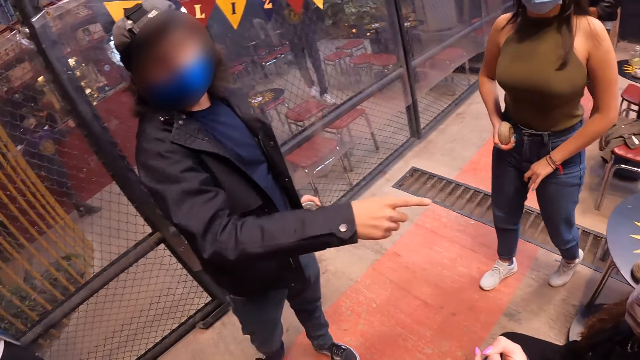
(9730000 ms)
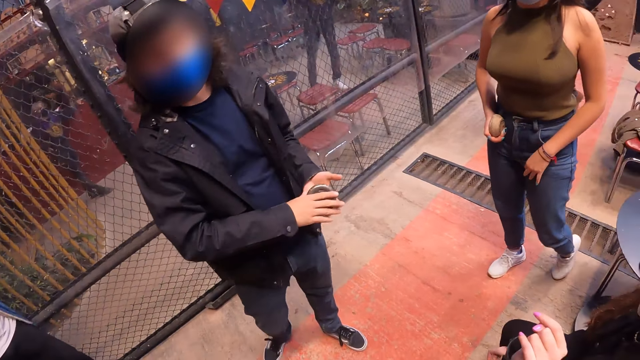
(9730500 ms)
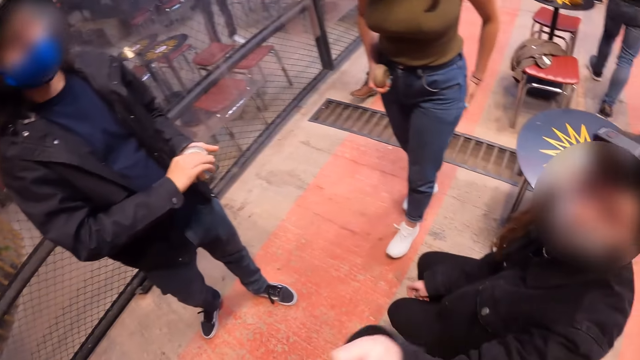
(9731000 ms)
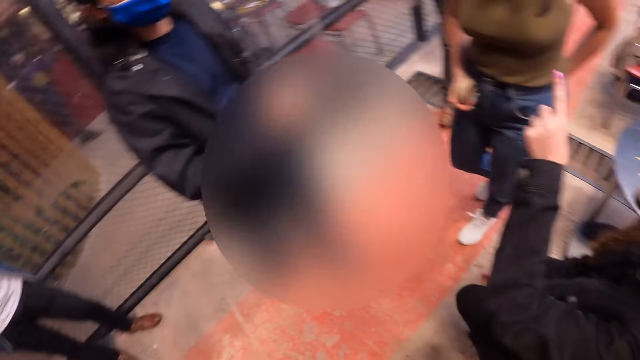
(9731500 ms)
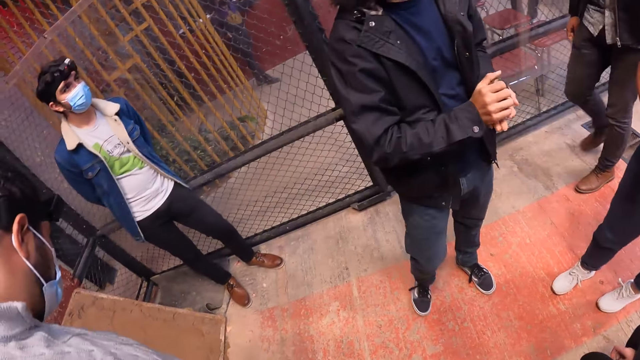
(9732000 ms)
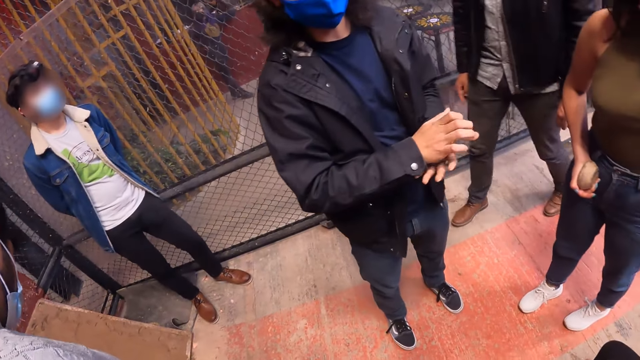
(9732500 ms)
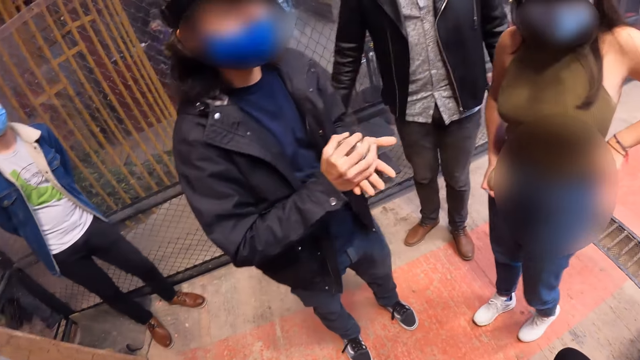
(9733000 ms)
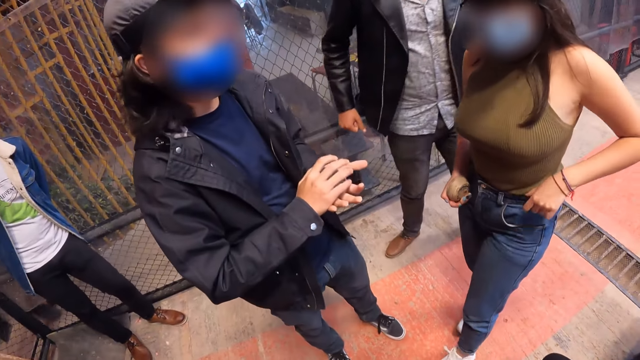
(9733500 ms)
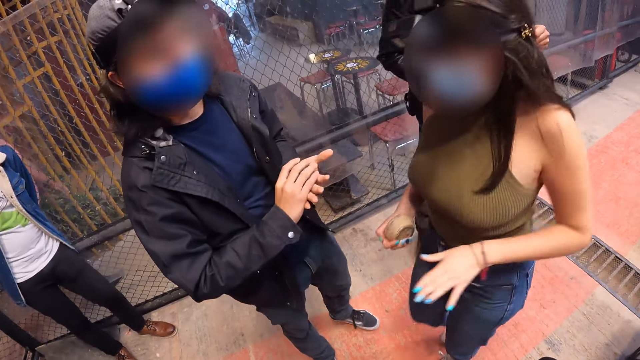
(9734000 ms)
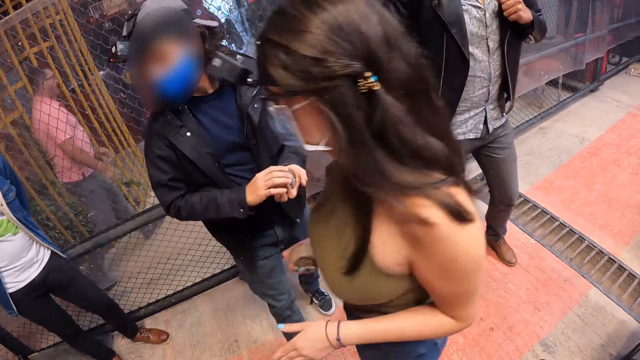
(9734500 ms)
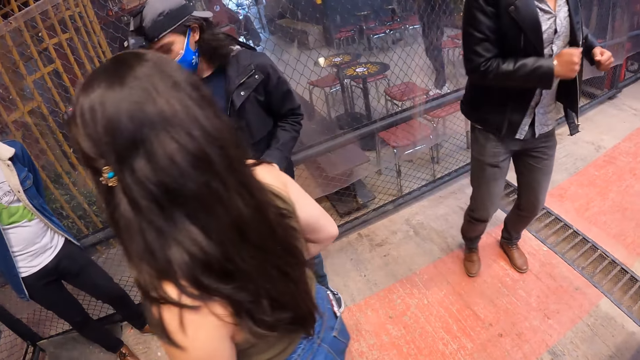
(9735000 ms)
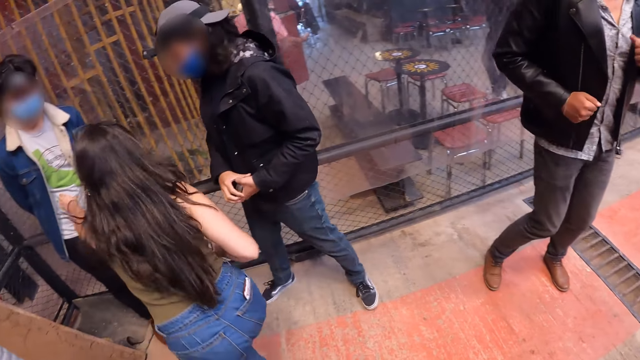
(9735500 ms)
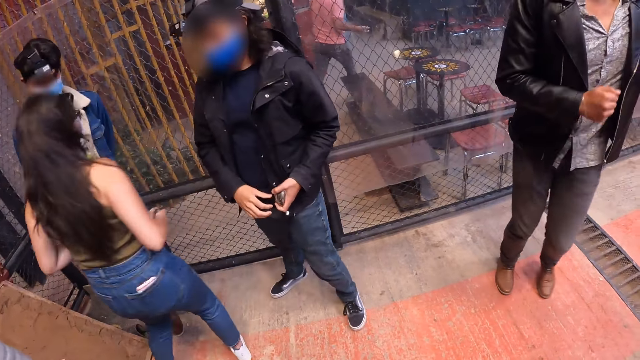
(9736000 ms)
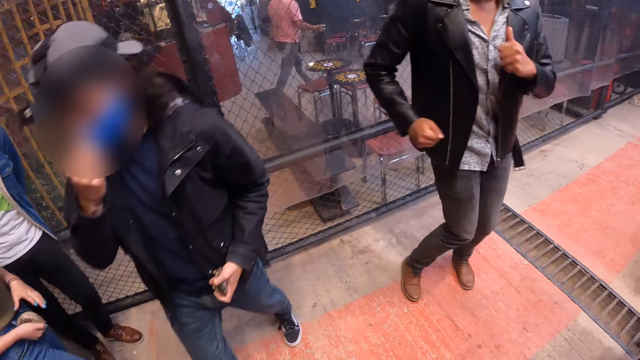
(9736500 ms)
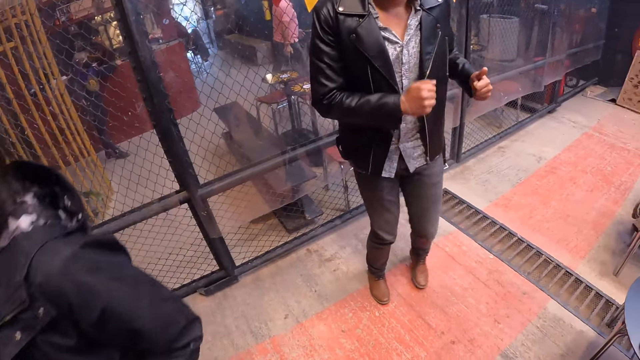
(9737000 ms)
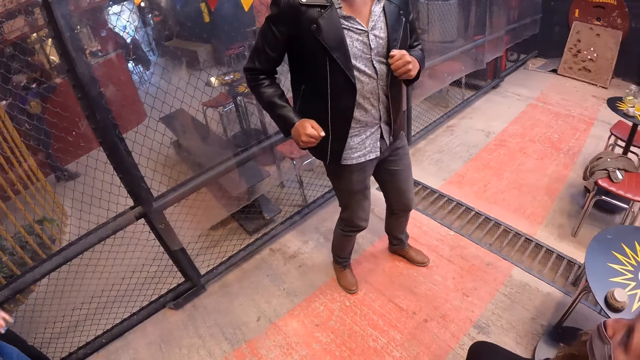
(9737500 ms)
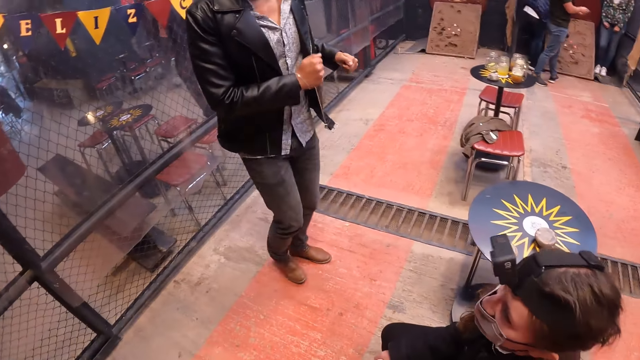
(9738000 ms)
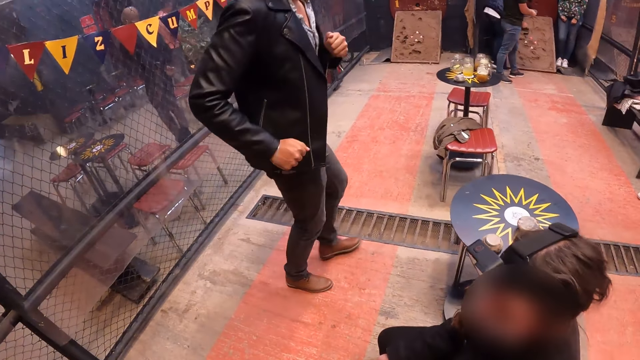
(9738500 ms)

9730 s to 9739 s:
The camera wearer interacts with the people around her. A woman converses with a man.

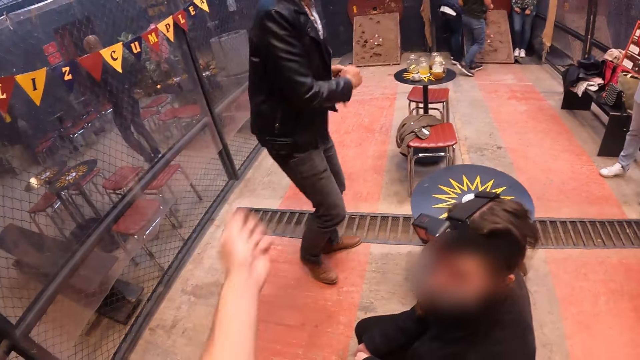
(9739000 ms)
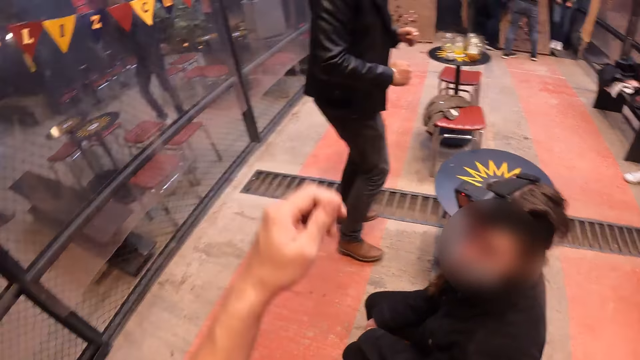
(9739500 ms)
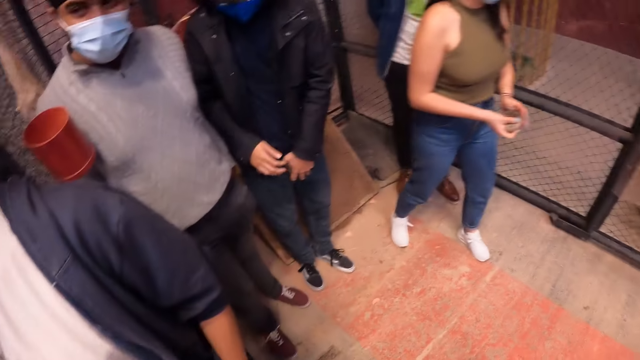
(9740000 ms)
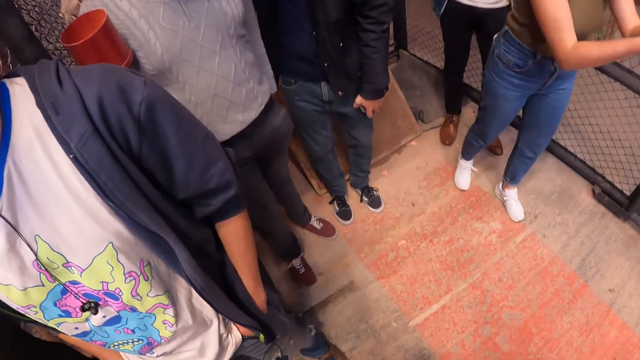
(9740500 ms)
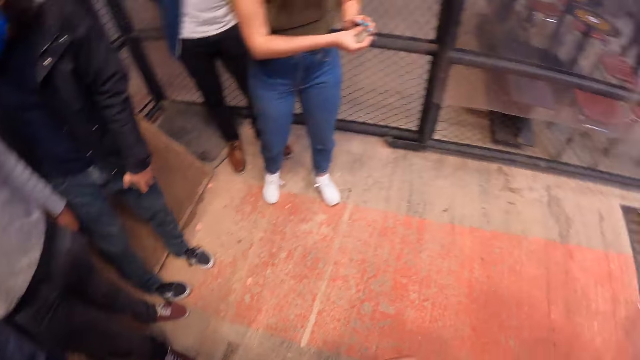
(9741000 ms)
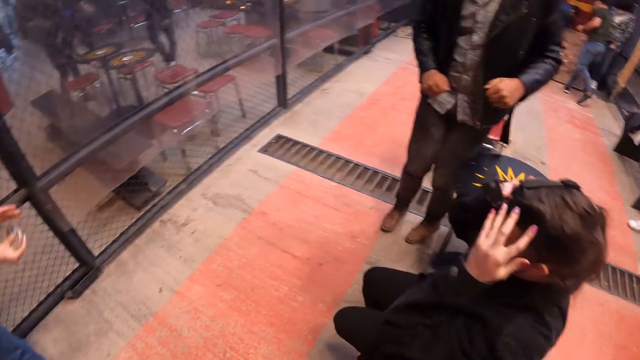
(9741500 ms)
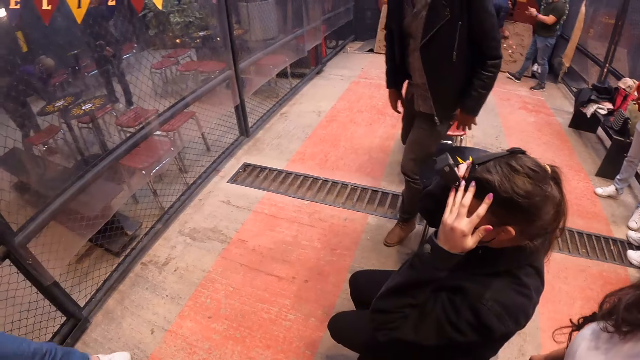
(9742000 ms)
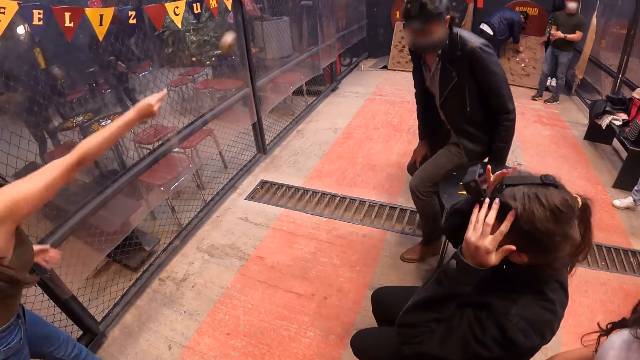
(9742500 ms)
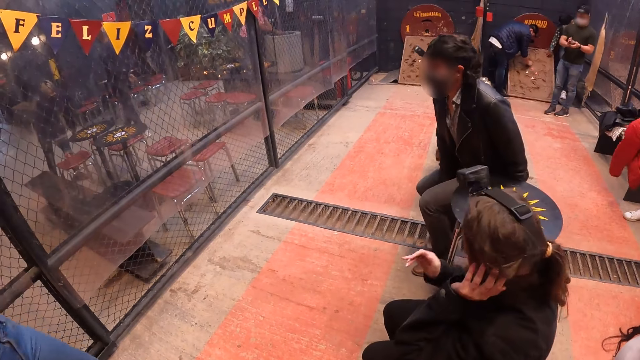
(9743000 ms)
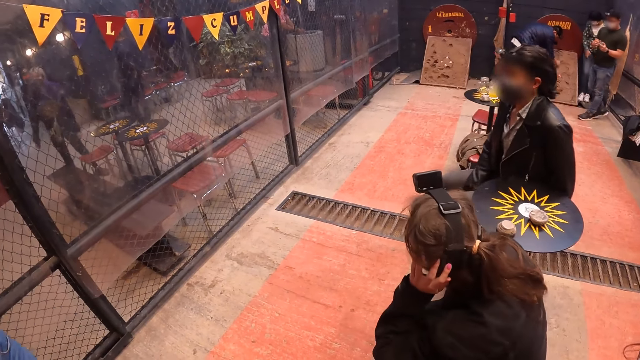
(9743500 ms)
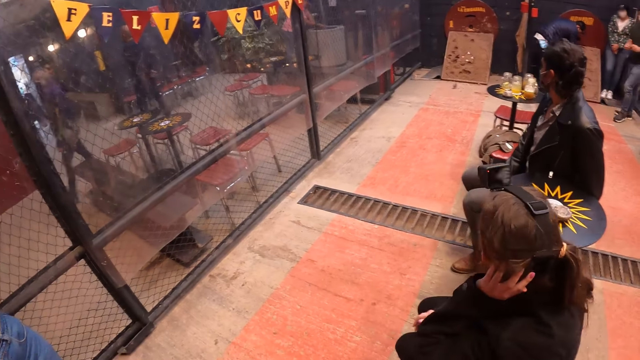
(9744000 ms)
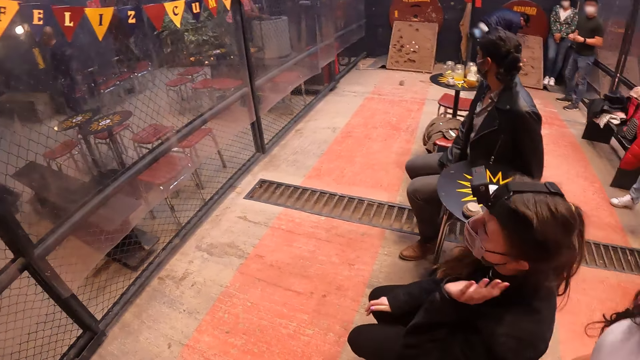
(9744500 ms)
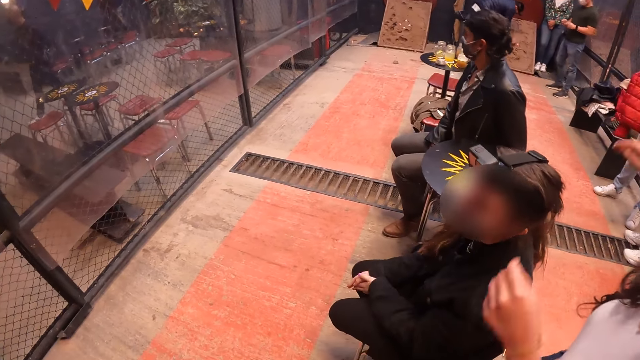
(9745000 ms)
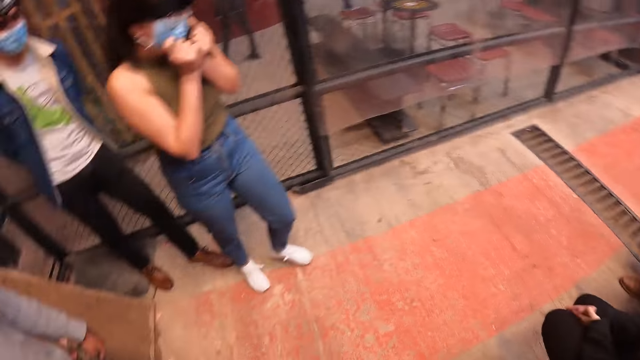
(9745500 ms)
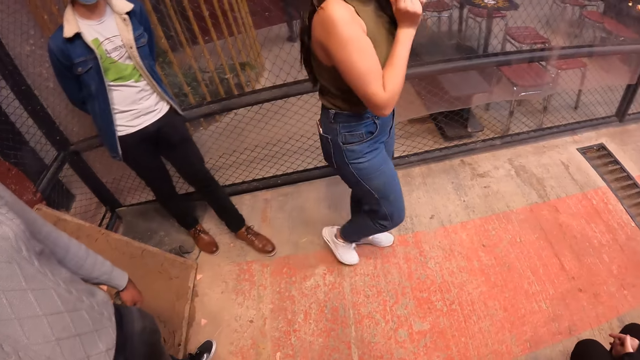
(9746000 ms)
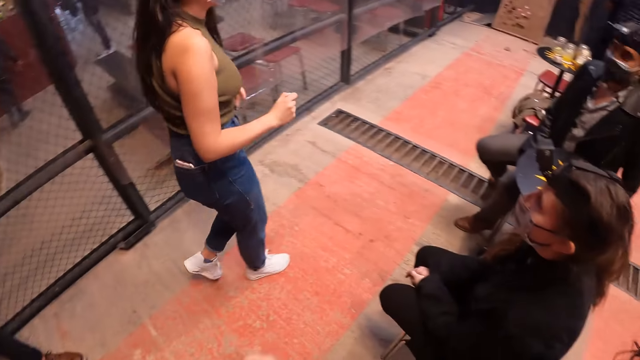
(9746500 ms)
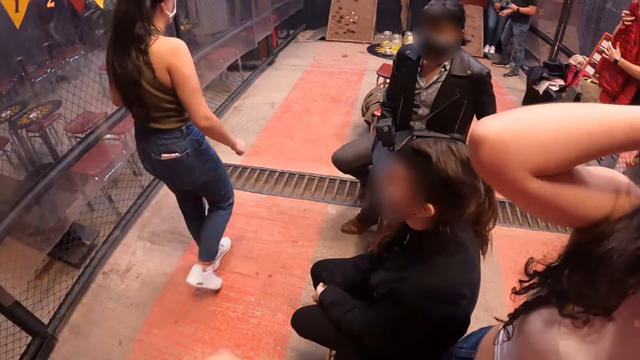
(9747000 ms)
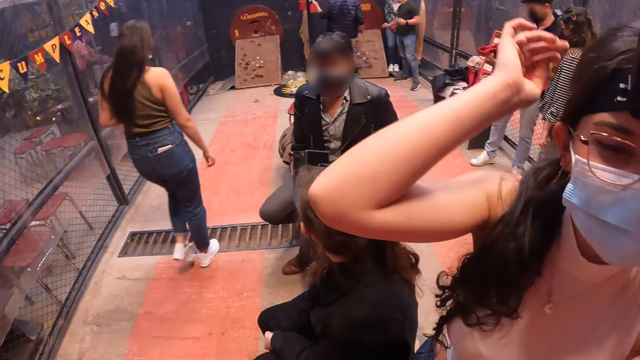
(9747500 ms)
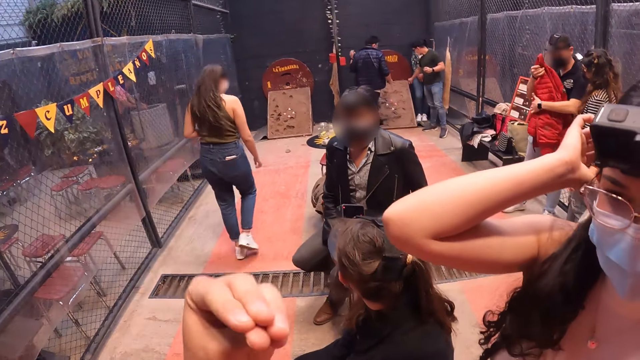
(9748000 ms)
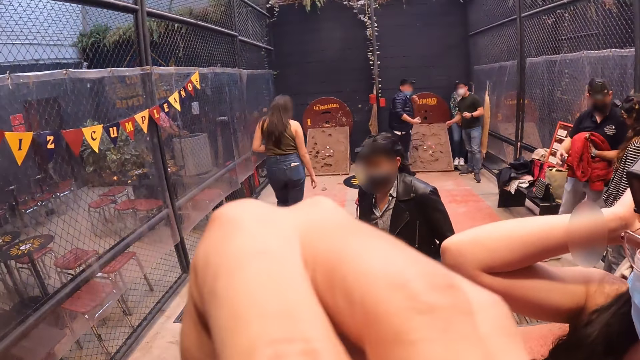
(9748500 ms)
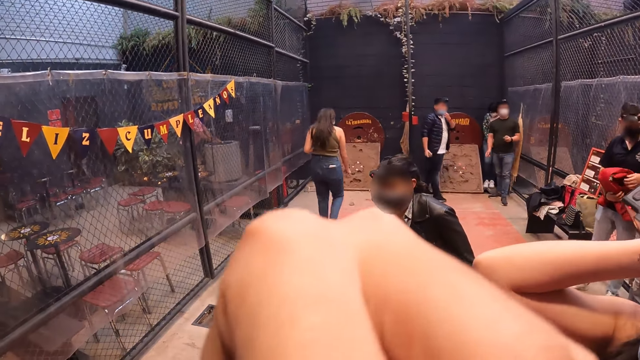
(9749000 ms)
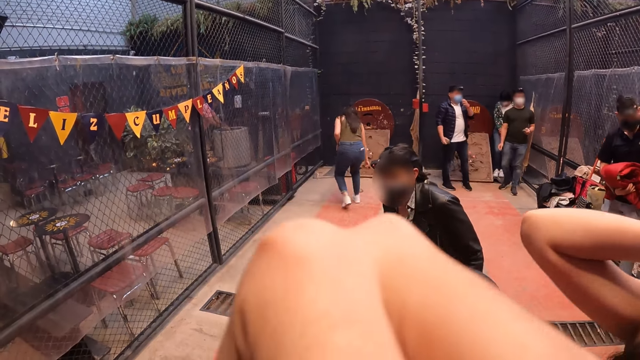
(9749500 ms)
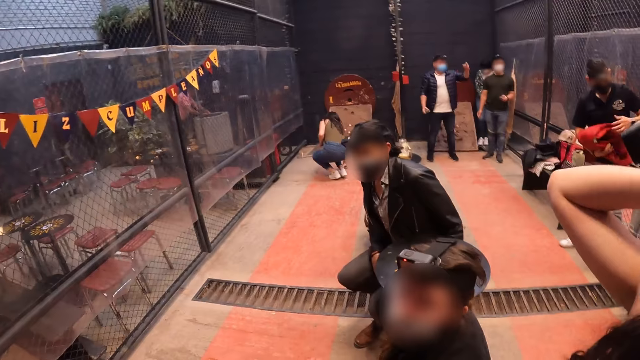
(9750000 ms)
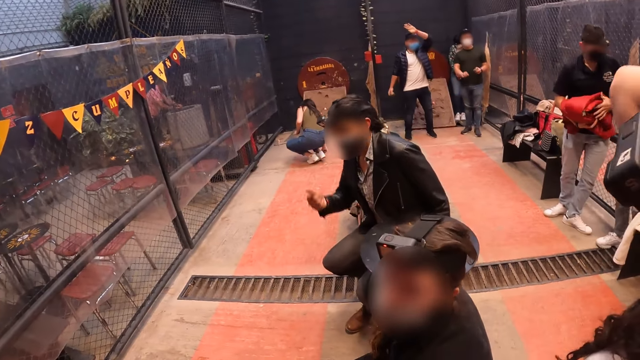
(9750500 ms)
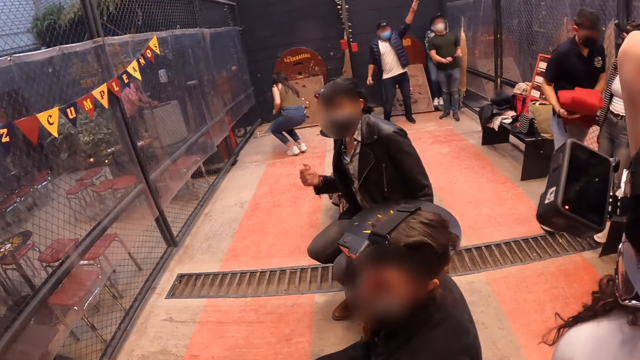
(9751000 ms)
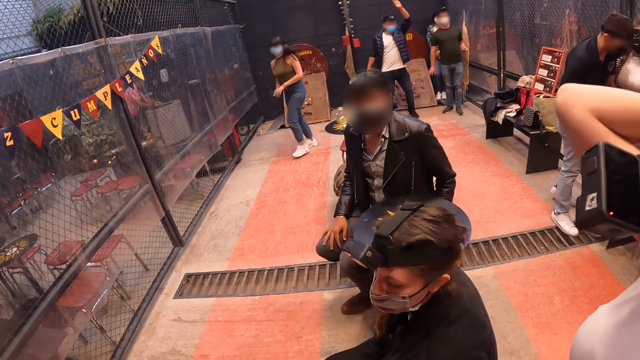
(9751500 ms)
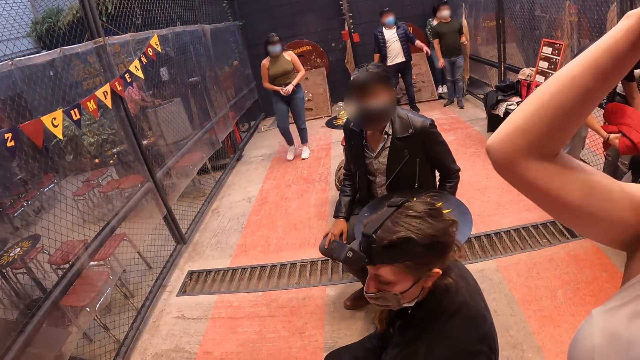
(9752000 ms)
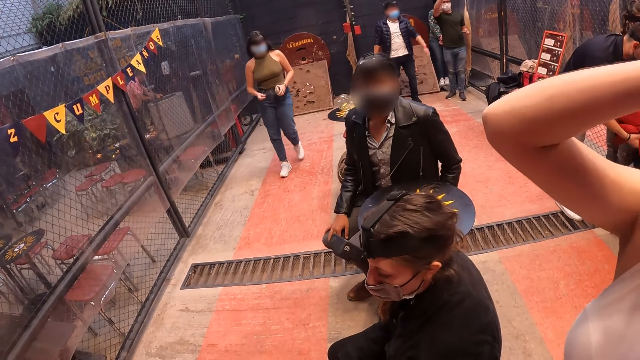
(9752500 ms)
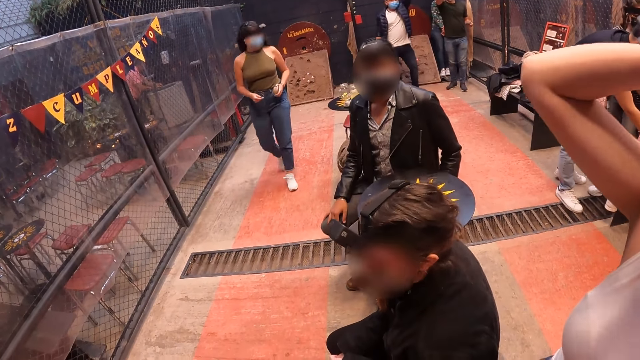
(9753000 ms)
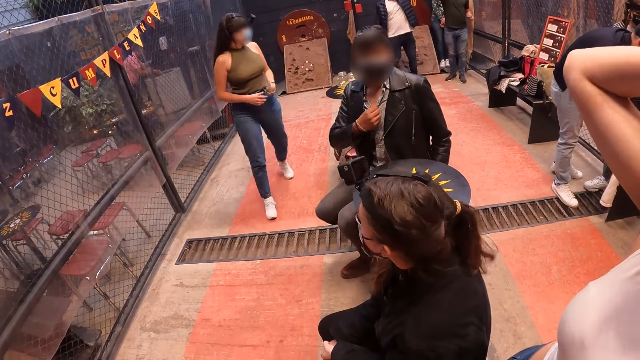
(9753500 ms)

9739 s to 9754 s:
The camera wearer moves hands. She looks around the room. A woman throws a metal puck at the target post with both hands. The camera wearer looks around the room. She moves hands. She touches her face with her left hand. The woman picks up the metal puck from the floor with her right hand. The camera wearer looks at a man. The man converses with the camera wearer.
